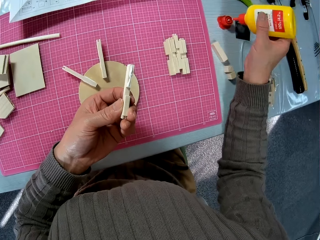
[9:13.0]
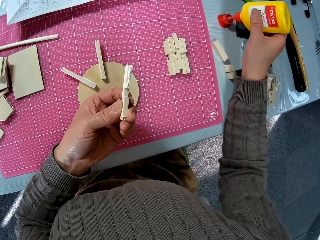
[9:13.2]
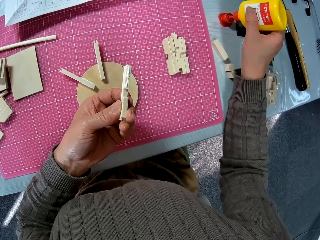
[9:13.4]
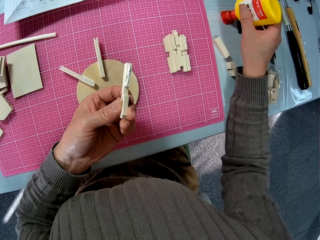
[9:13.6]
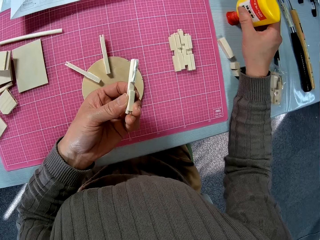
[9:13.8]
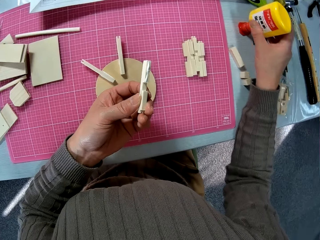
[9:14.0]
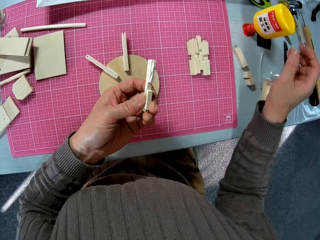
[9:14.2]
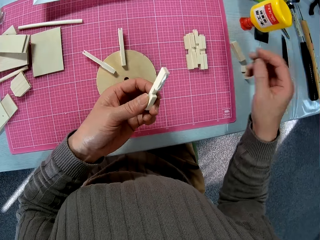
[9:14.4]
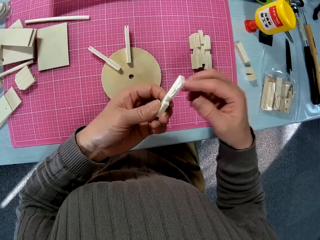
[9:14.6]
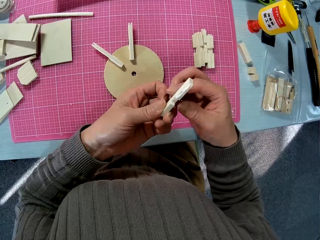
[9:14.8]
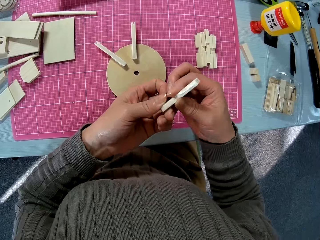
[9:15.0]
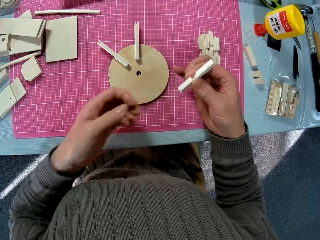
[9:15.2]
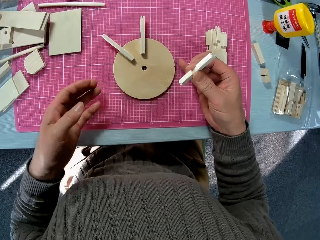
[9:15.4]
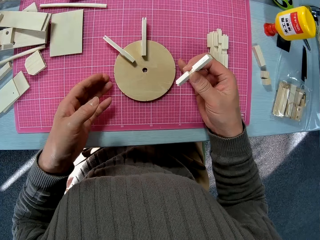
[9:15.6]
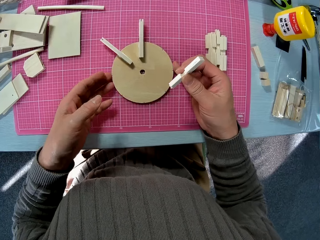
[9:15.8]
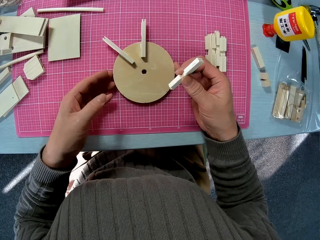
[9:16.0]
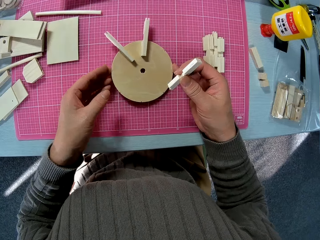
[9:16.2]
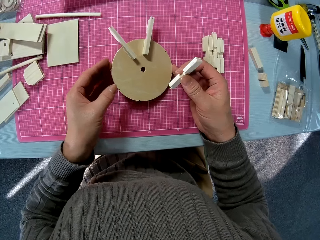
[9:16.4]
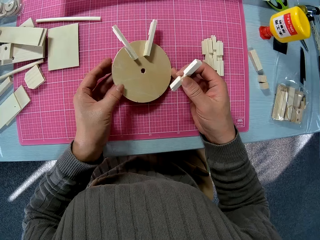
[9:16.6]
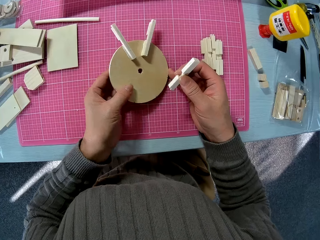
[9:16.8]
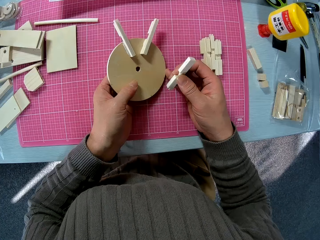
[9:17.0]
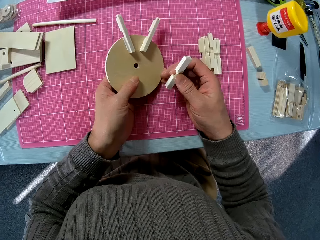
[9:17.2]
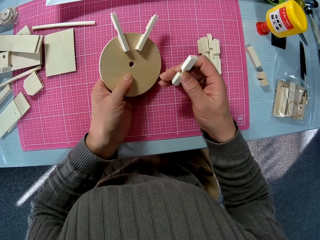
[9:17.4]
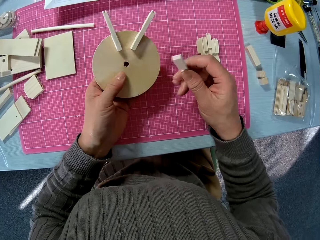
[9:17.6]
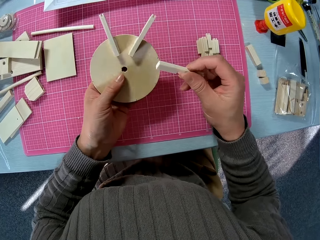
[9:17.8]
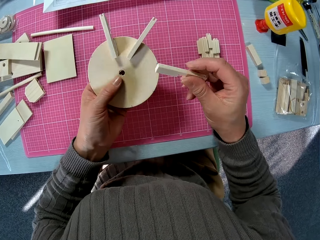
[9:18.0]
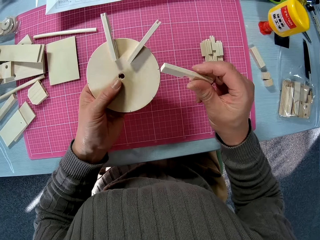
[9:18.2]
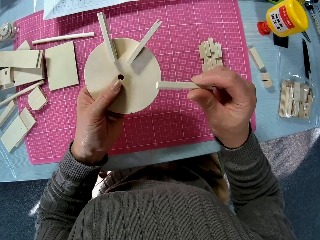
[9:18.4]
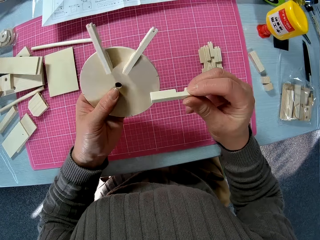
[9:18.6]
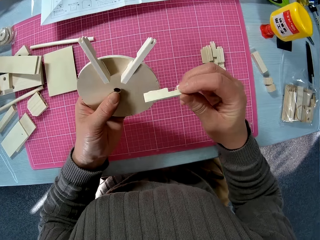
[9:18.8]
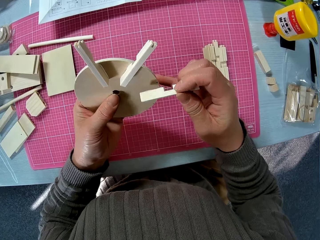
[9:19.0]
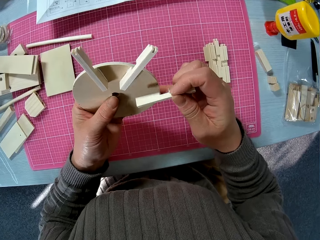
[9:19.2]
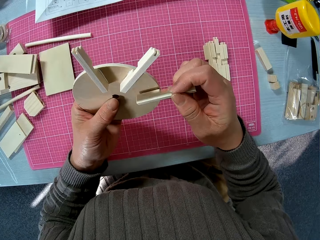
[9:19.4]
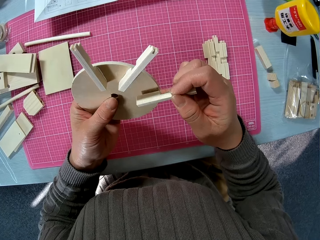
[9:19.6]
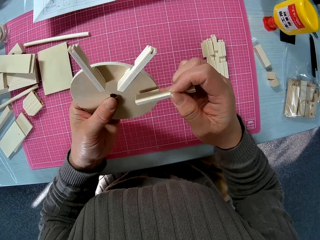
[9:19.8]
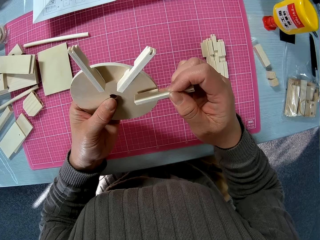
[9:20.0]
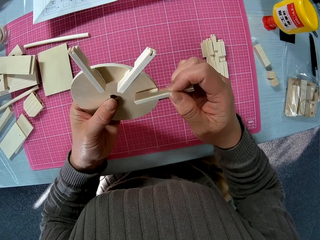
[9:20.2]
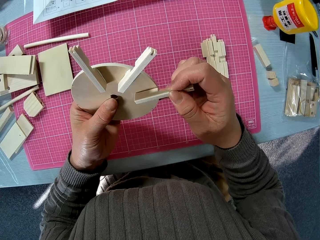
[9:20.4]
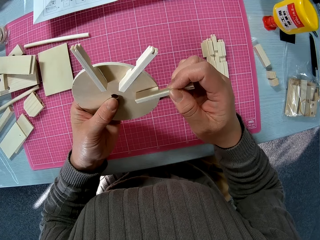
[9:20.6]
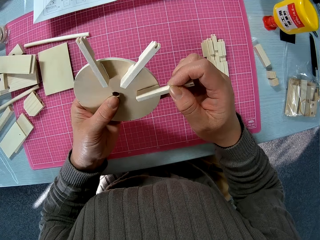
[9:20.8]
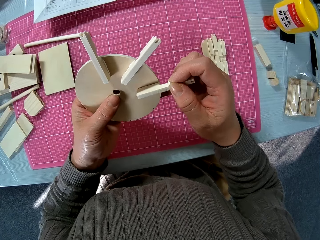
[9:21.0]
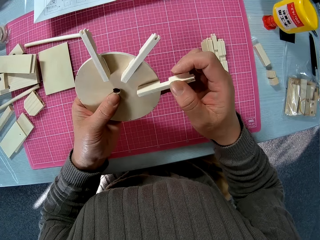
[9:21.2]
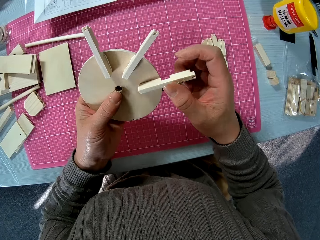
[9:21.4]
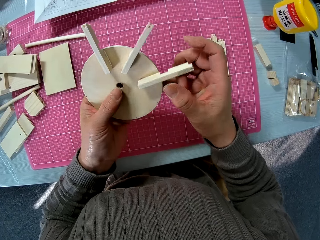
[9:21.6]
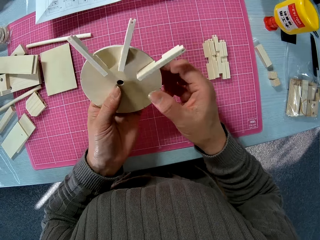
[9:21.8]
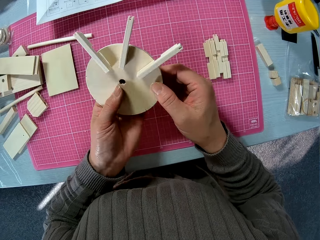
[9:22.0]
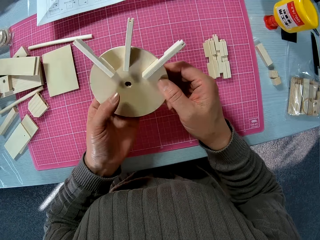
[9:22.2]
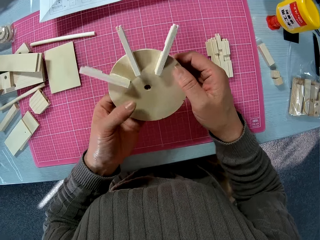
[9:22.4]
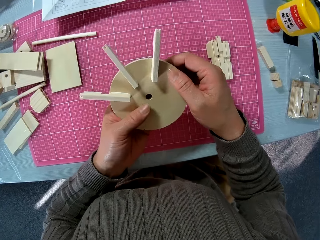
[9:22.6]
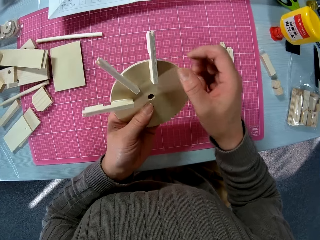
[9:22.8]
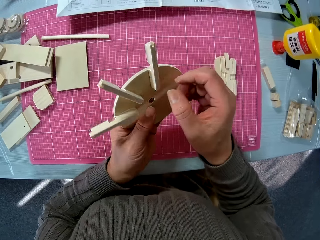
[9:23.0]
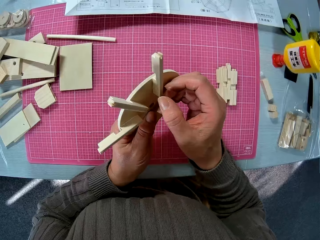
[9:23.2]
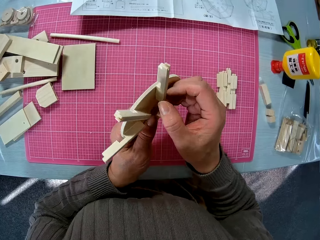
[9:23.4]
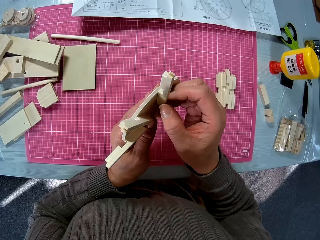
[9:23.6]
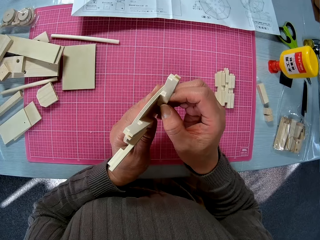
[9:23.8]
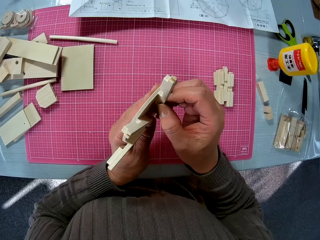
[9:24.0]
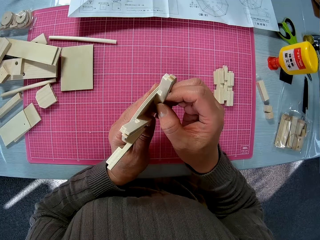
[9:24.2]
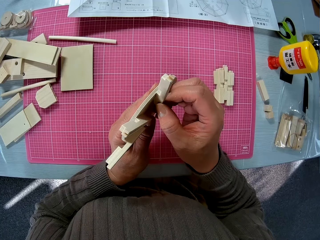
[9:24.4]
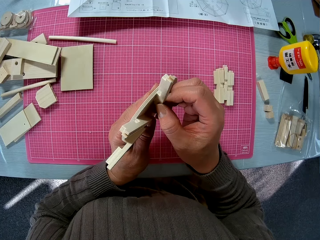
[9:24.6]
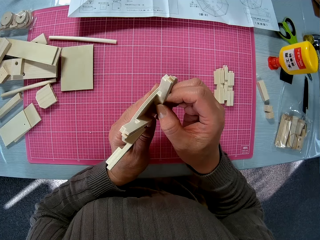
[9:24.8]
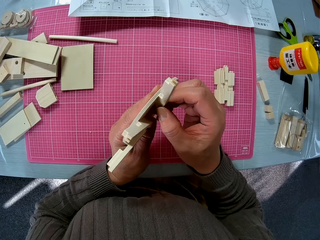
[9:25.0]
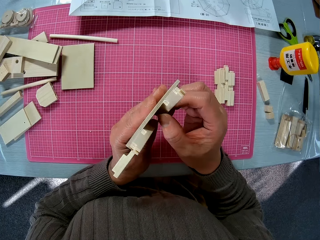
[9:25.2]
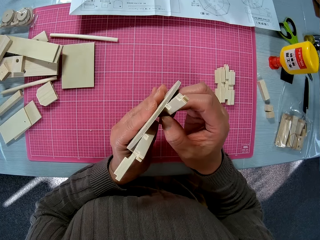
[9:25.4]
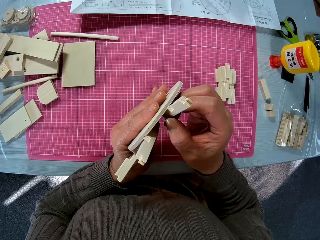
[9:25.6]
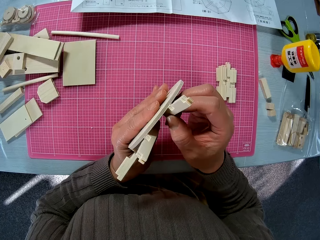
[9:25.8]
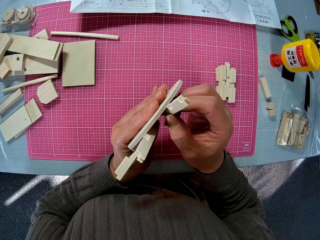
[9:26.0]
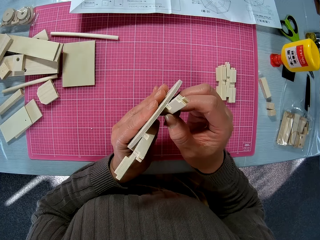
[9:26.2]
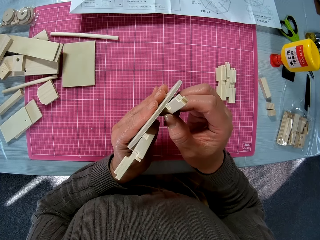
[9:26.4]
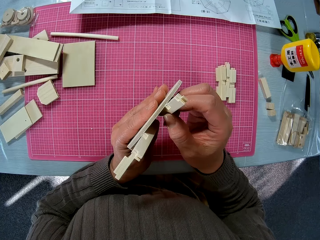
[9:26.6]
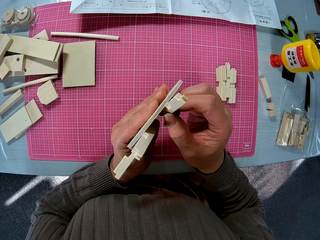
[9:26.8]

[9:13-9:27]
The camera wearer covers the wooden glue bottle with the lid. They lift the model from the mat with the left hand. They stick the stick on the model. They rotate the model in their hands. They firmly stick the stick on the model using the right hand.

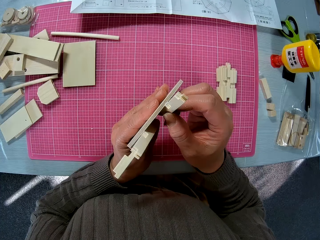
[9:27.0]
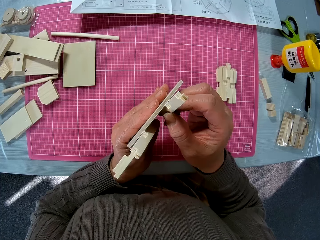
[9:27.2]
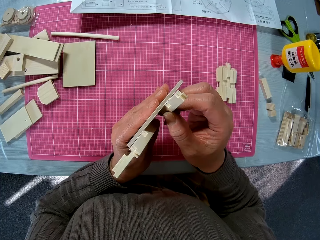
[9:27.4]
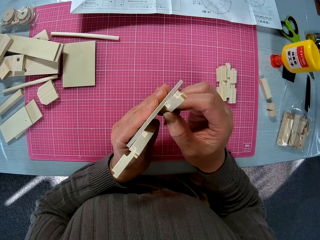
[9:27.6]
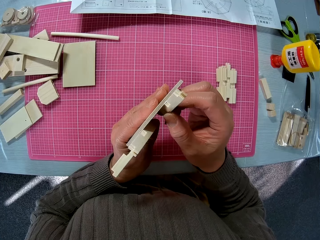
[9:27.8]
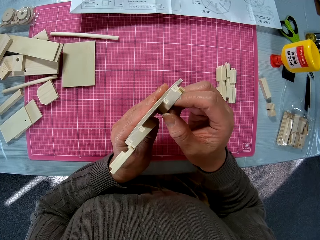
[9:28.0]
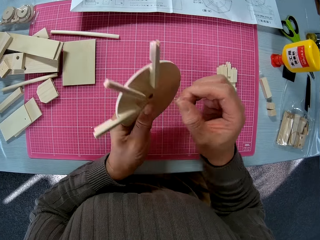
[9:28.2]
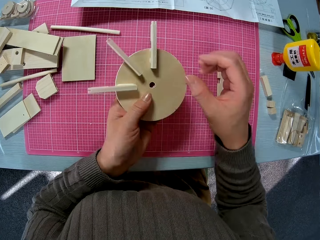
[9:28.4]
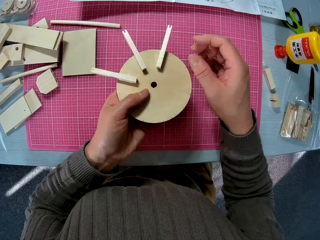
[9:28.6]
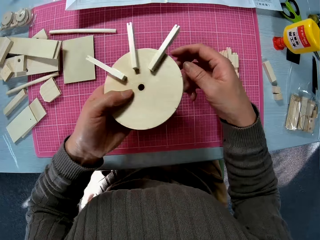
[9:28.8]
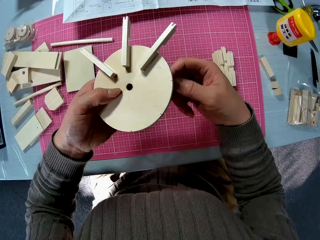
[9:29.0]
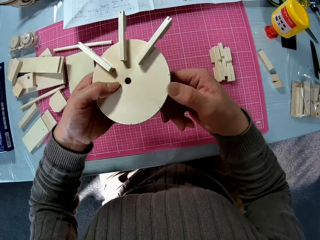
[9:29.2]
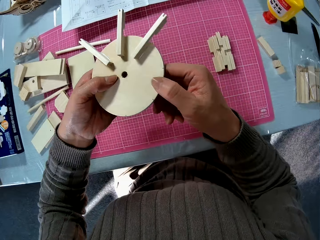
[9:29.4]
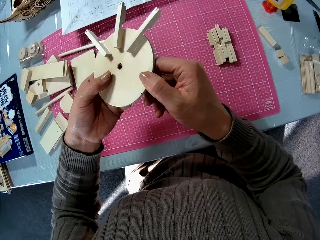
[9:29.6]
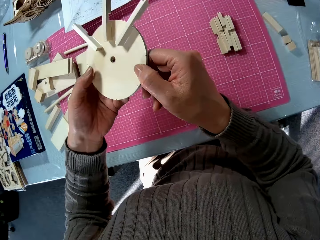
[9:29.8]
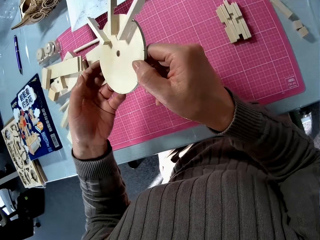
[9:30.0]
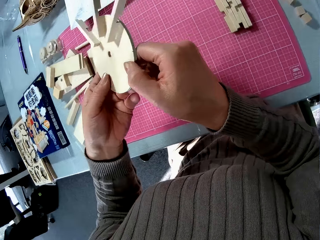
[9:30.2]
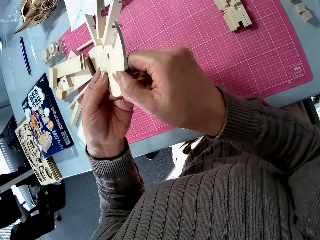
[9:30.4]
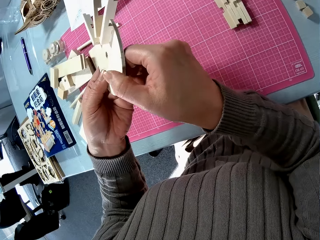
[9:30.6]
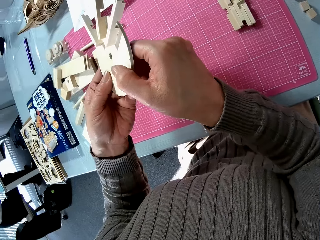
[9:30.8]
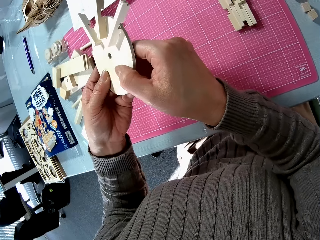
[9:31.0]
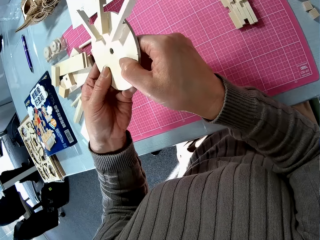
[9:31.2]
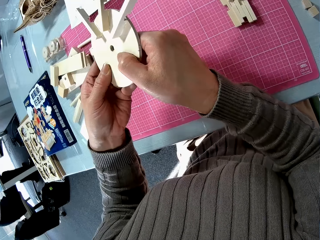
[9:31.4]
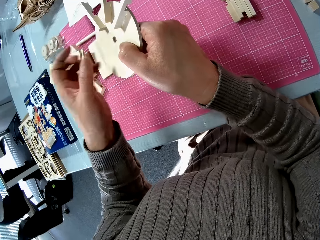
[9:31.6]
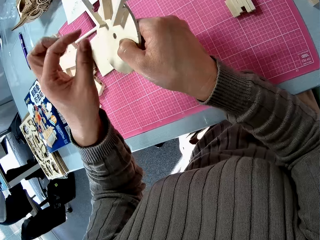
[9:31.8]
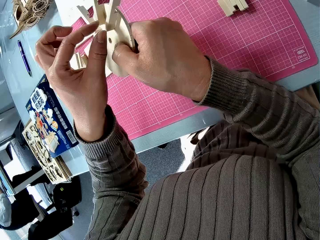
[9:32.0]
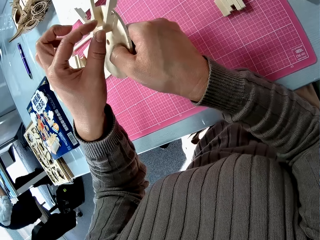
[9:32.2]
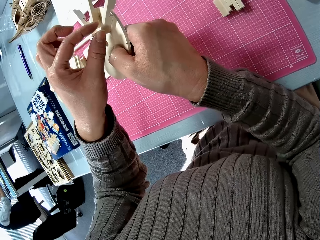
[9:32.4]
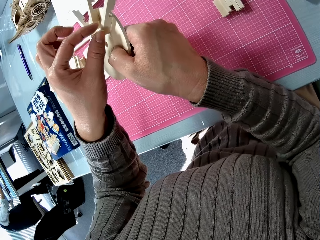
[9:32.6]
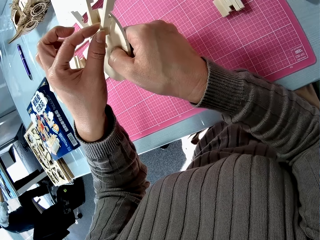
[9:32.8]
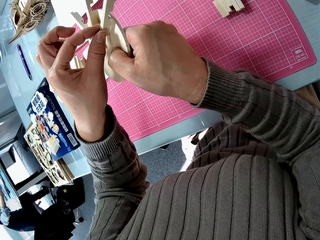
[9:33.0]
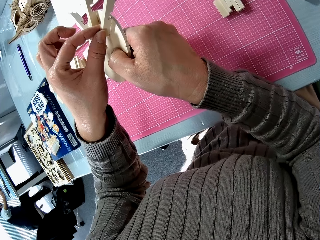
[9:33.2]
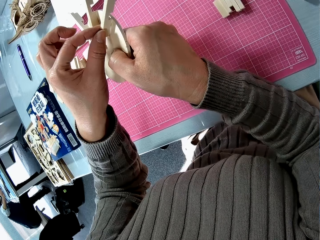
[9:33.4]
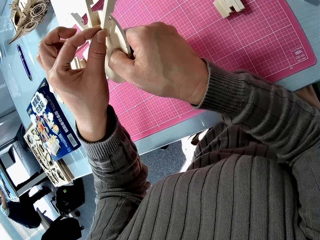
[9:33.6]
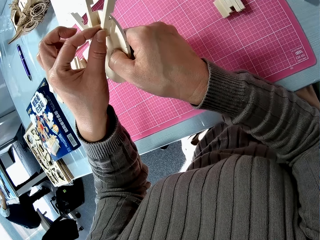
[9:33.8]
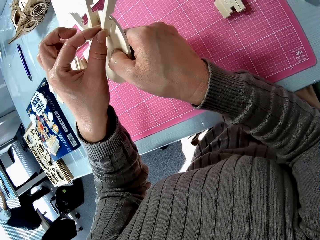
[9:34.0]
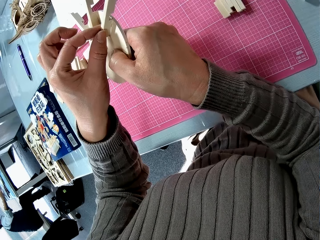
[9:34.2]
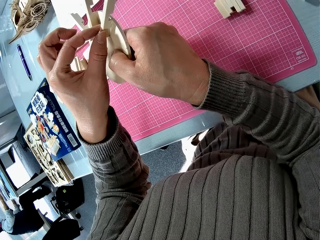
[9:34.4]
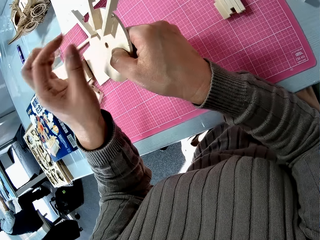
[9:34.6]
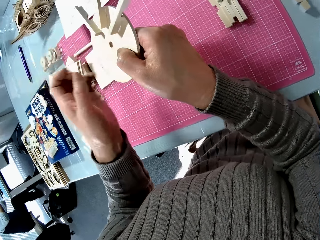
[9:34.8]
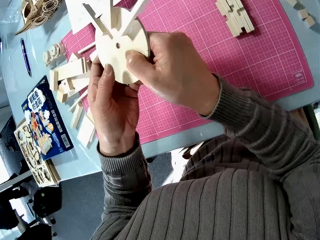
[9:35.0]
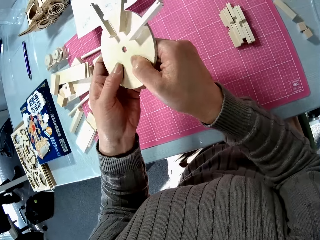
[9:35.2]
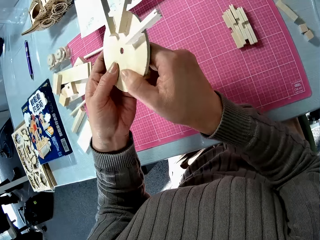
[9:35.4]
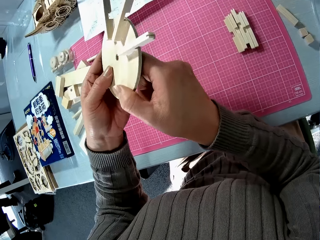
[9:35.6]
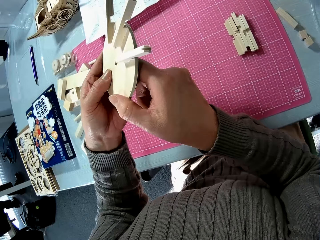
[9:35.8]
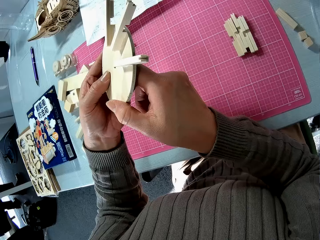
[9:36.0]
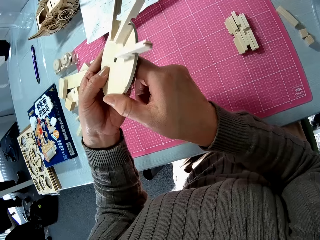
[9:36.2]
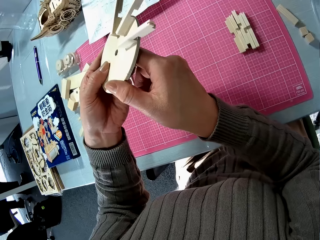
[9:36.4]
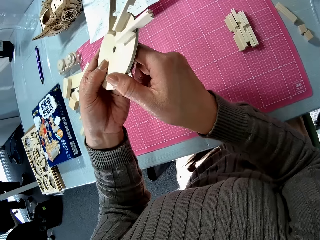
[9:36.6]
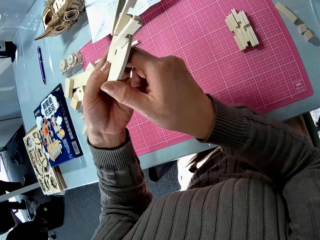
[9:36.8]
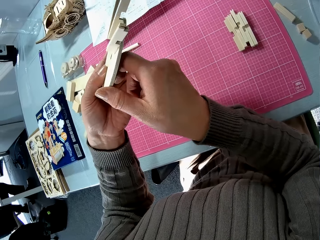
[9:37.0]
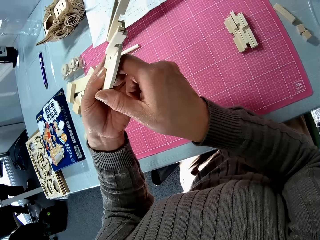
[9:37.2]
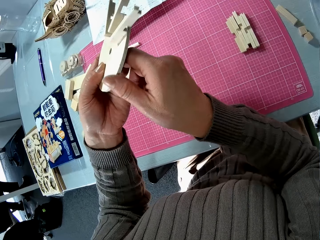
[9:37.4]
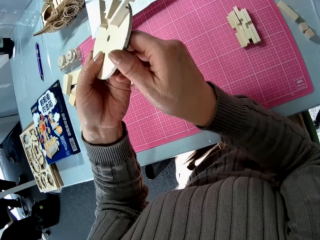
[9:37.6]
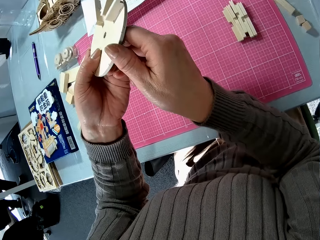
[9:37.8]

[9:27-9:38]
The camera wearer turns the model. They firmly stick the glued stick with the left hand. They rotate the model with both hands.
